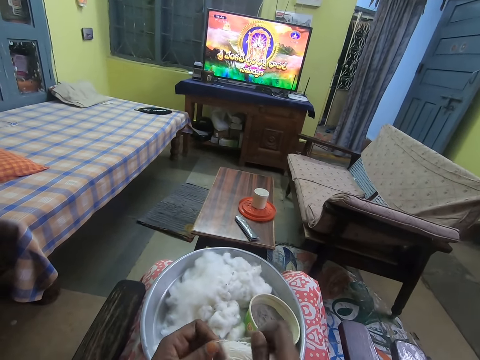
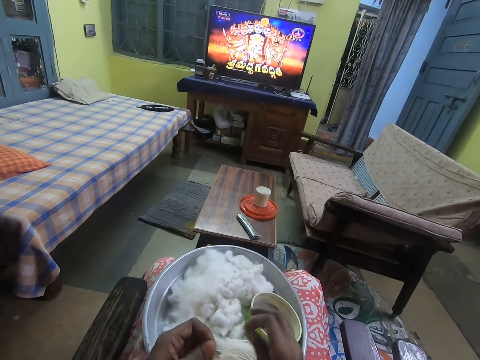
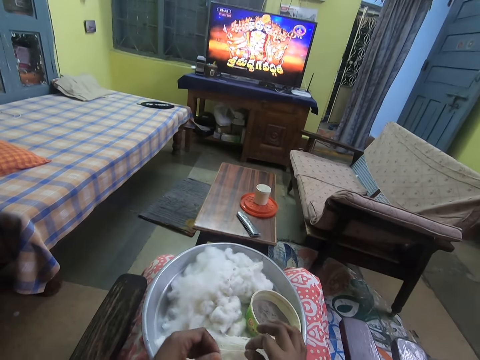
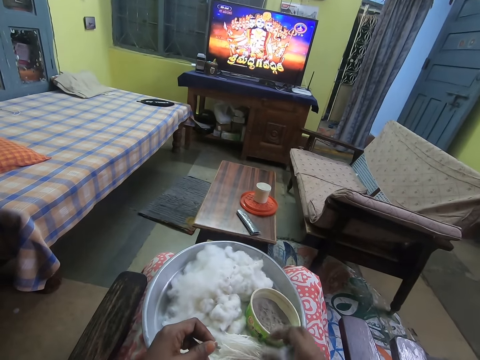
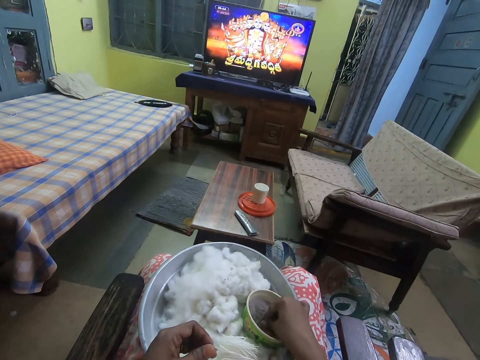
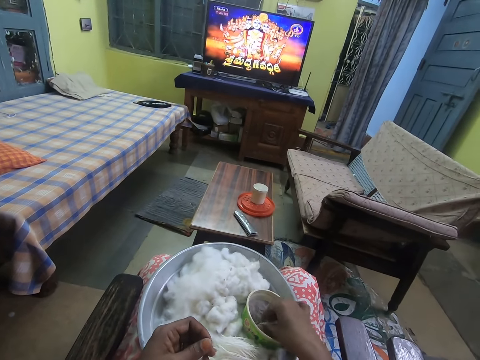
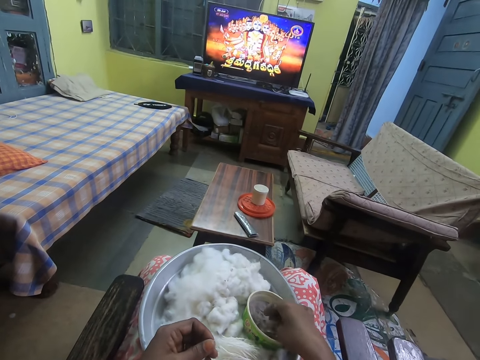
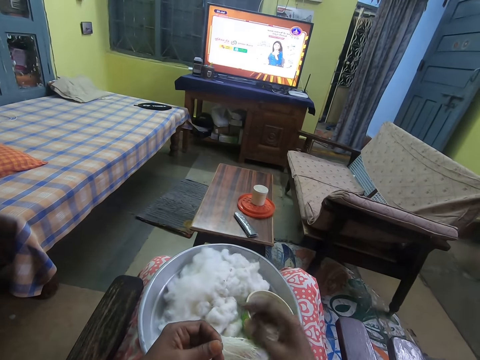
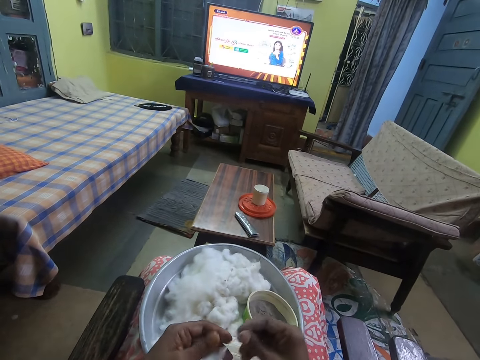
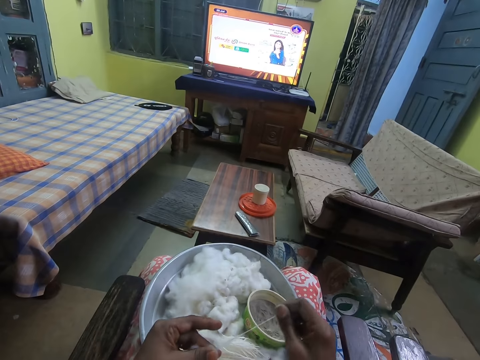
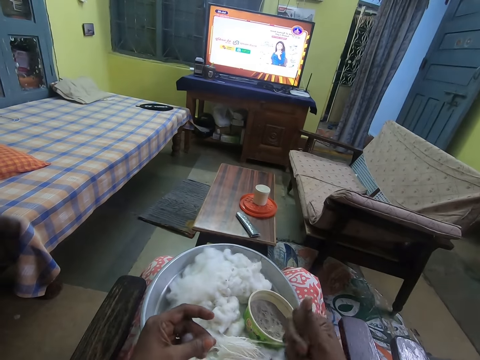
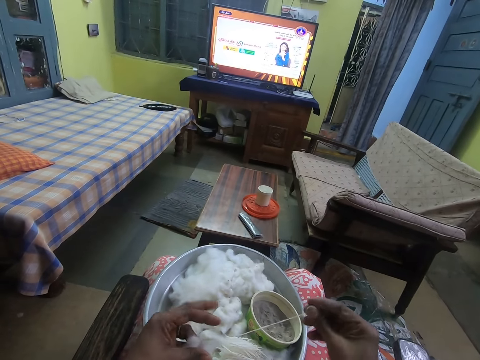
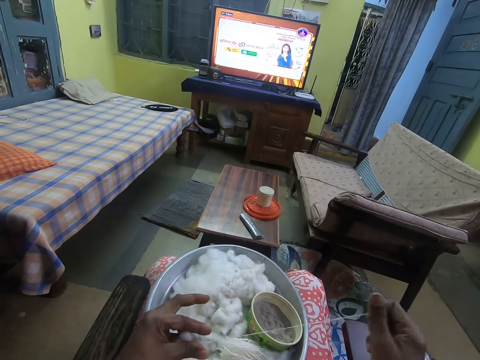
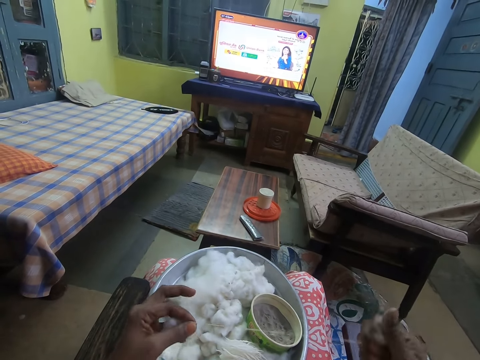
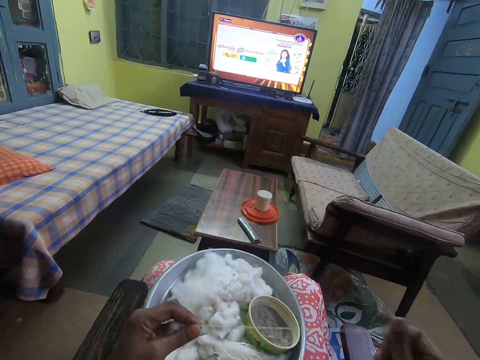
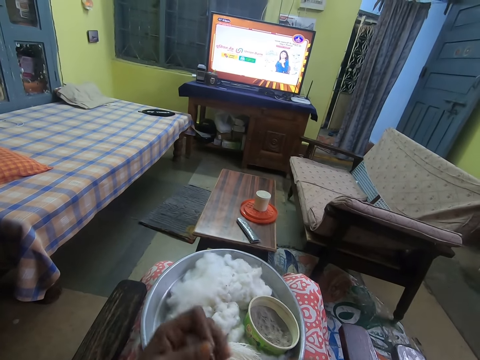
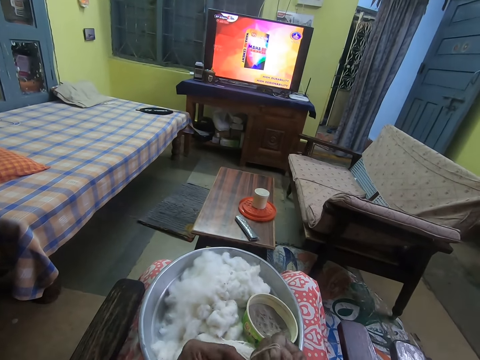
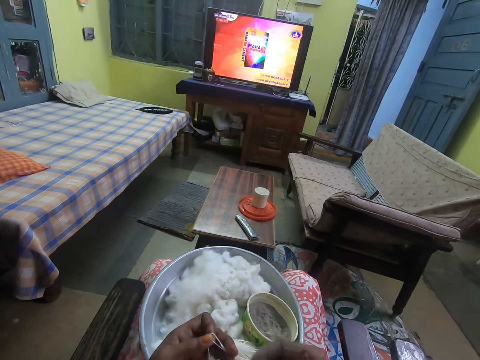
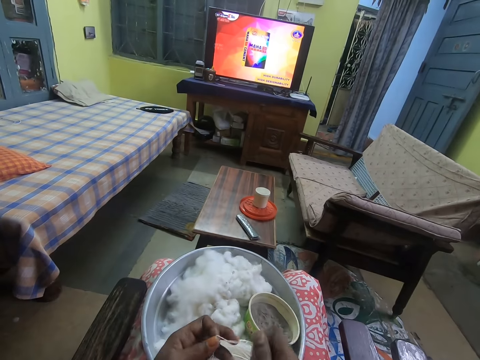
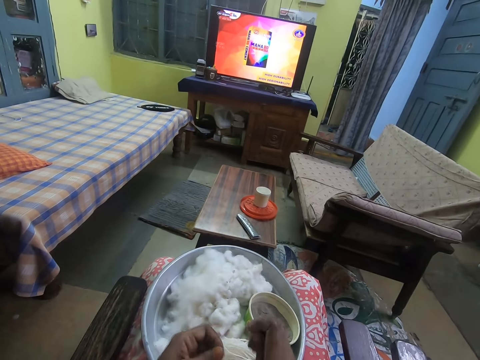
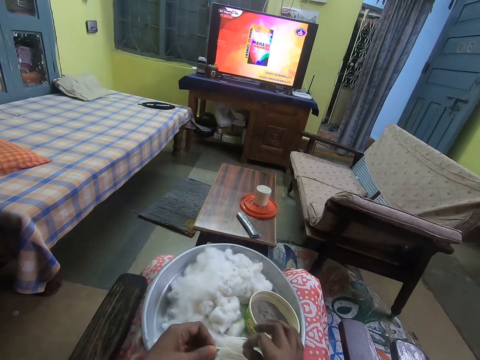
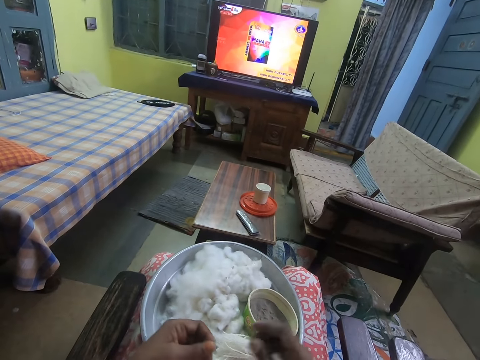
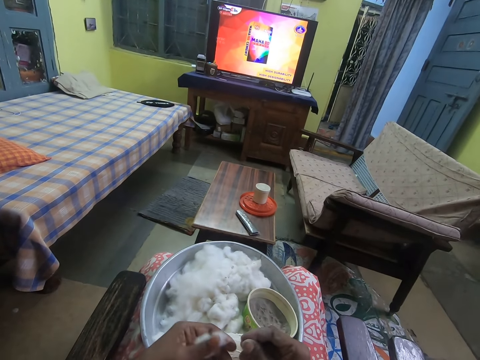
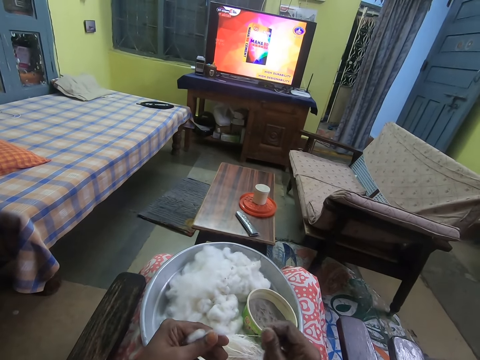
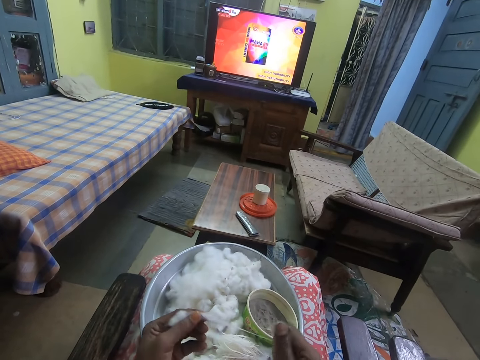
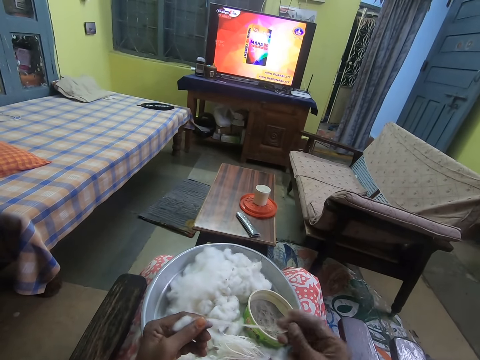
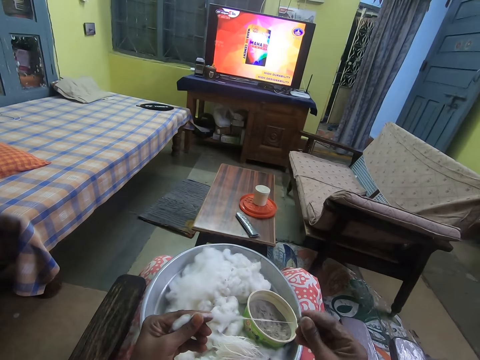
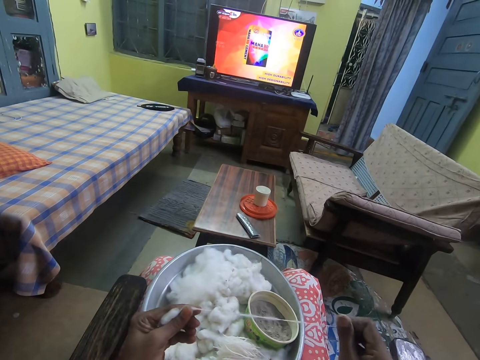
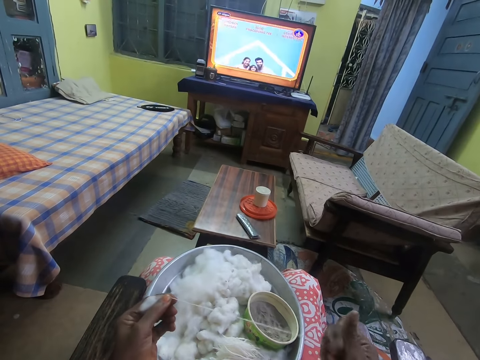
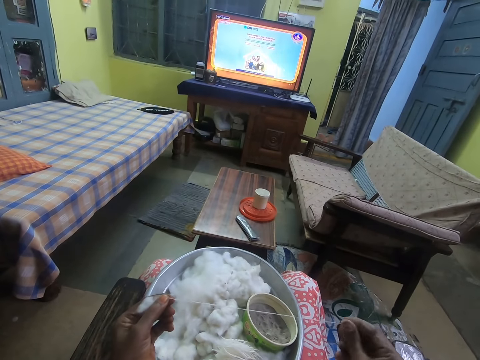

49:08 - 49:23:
The camera wearer drops the yarn on the tray with her right hand. She dips her right hand in the bowl of powder. She touches something. She holds the thread. She pulls the cotton fibers in her left hand with her right hand. She spins yarn from the cotton fibers with both hands. She straightens the thread. She folds the thread. She drops the yarn on the tray with her right hand. She pulls the cotton fibers in her left hand with her right hand. She spins yarn from the cotton fibers with both hands. She straightens the thread.

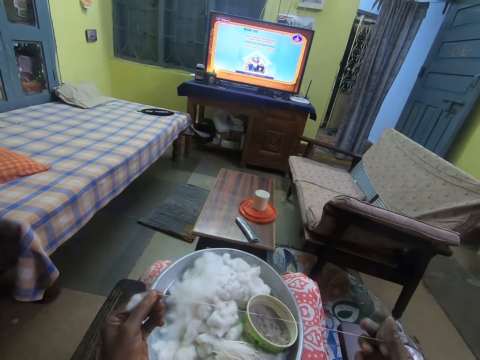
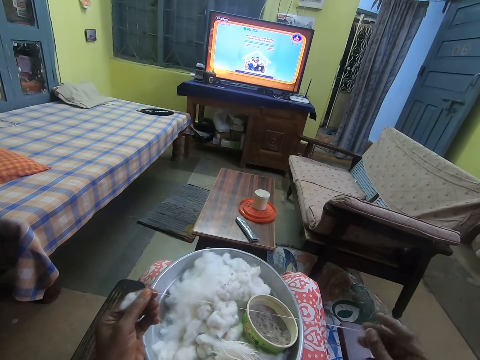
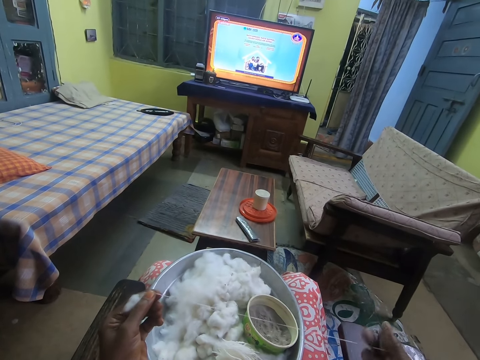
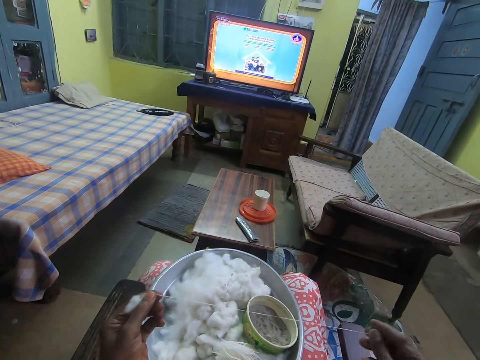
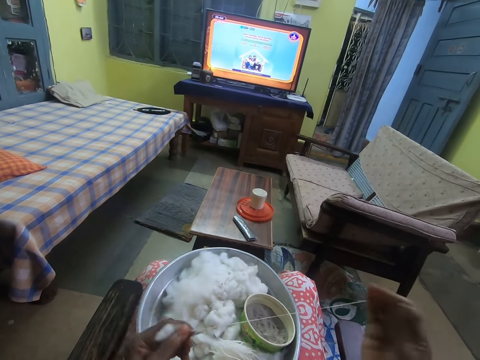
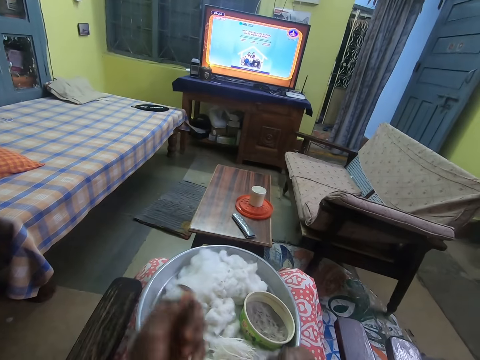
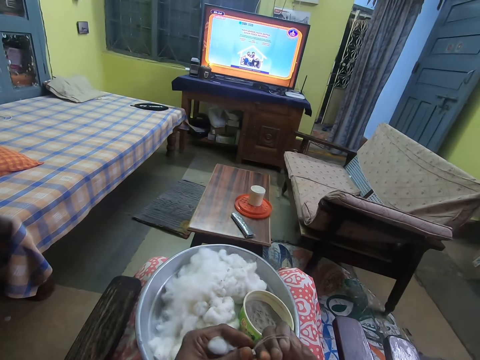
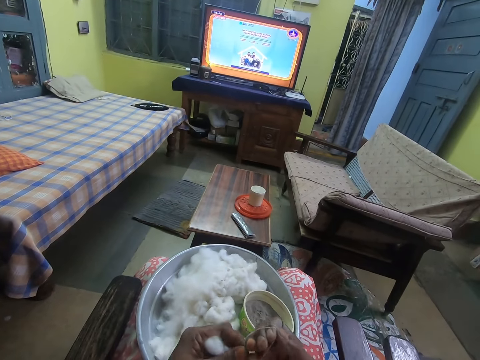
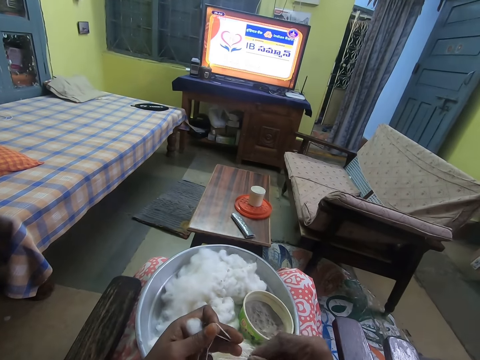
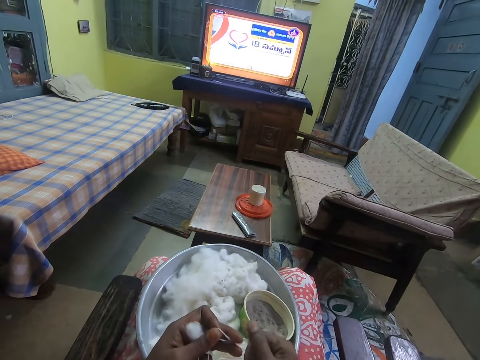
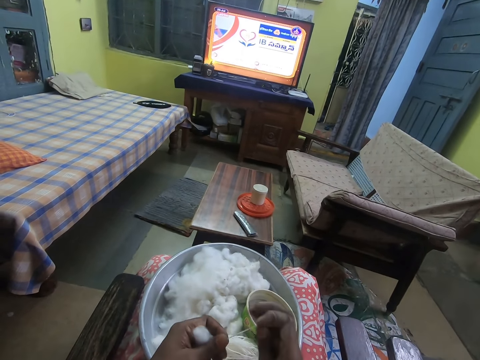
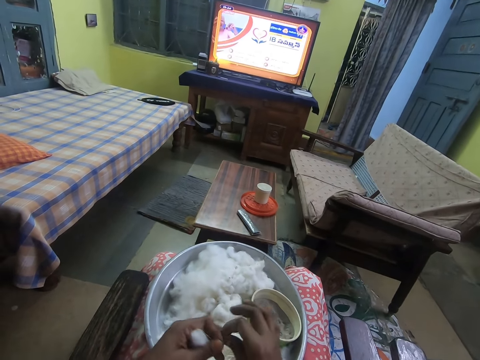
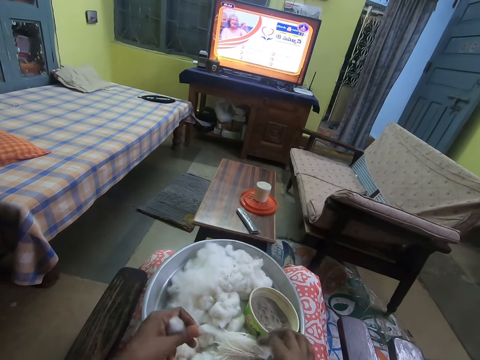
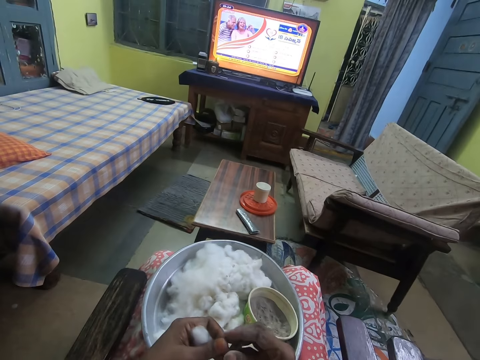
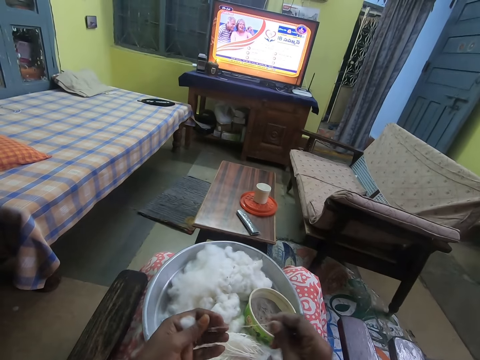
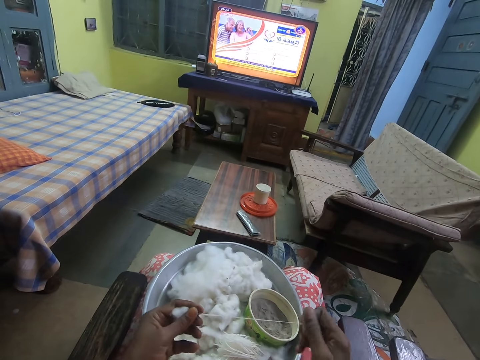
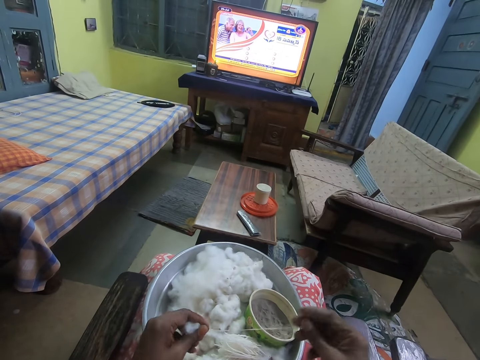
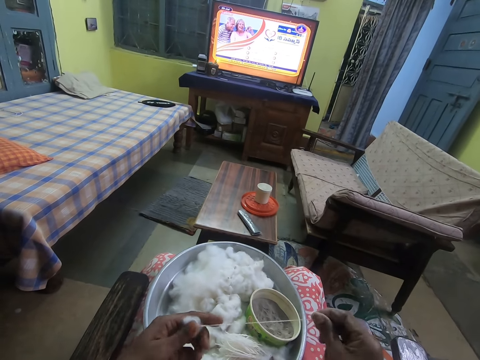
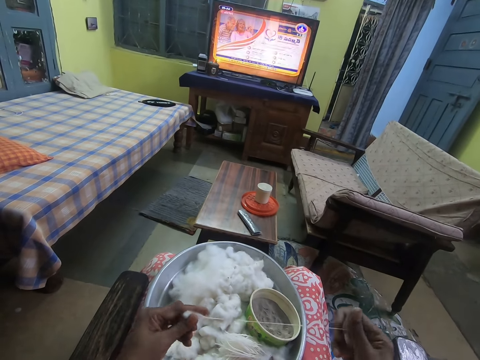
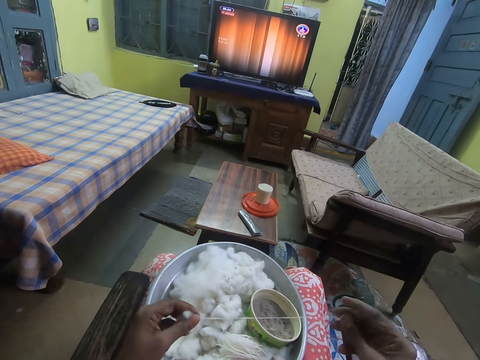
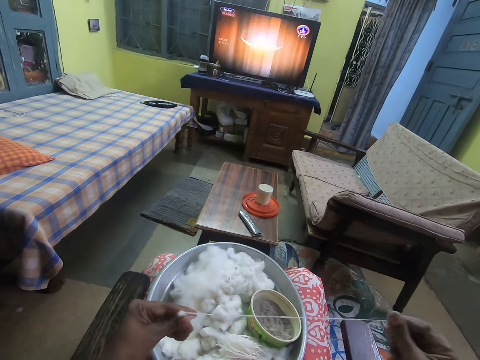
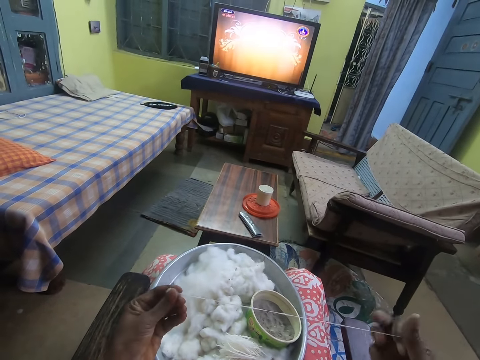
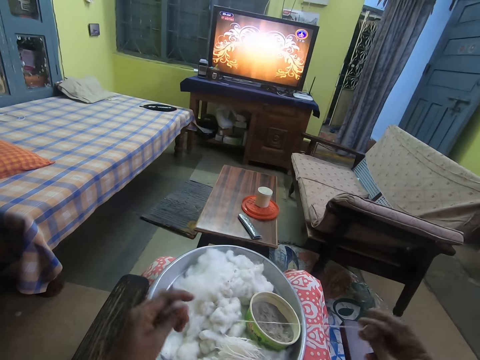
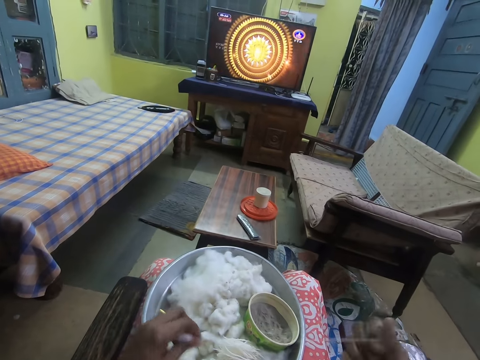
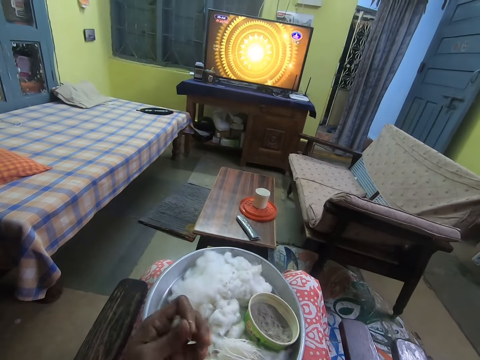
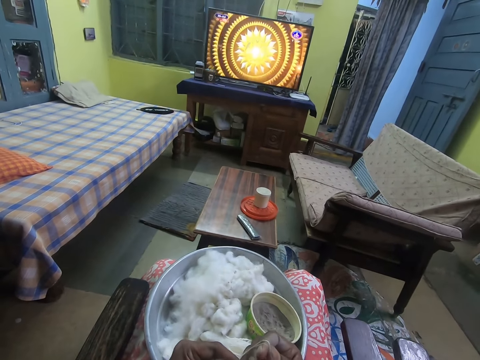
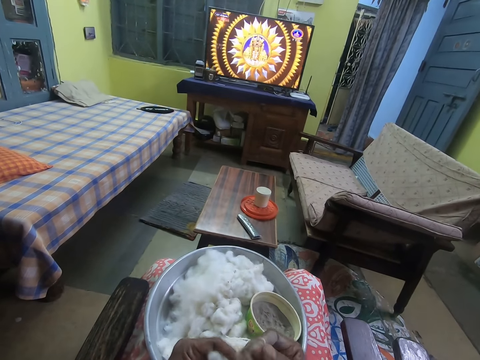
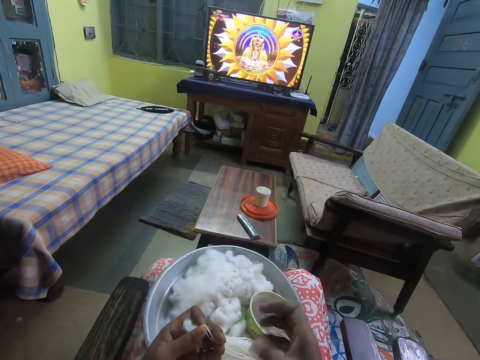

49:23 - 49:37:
The camera wearer folds the thread. She drops the yarn on the tray with her right hand. She pulls the cotton fibers in her left hand with her right hand. She spins yarn from the cotton fibers with both hands. She straightens the thread. She folds the thread.
